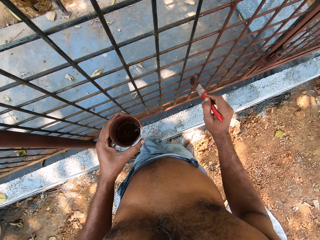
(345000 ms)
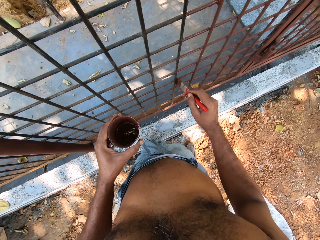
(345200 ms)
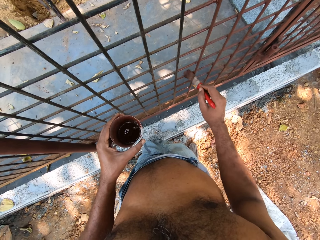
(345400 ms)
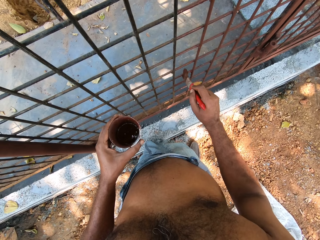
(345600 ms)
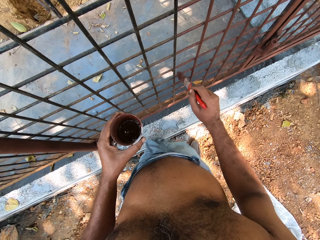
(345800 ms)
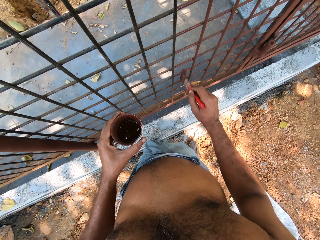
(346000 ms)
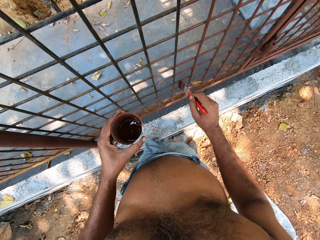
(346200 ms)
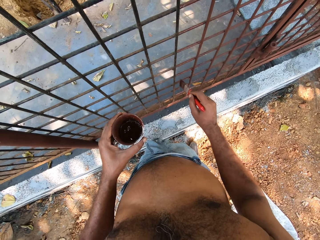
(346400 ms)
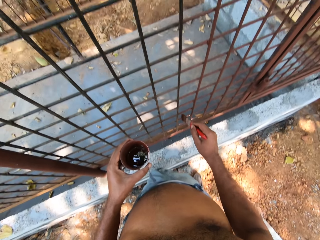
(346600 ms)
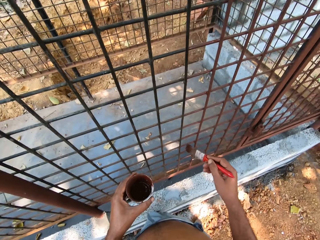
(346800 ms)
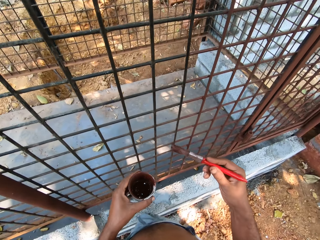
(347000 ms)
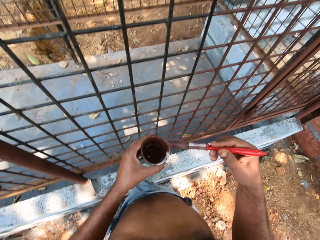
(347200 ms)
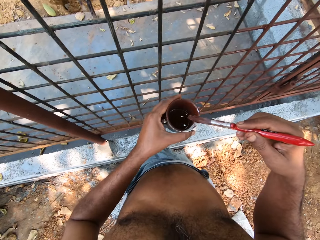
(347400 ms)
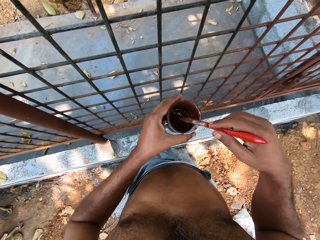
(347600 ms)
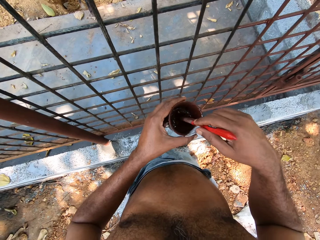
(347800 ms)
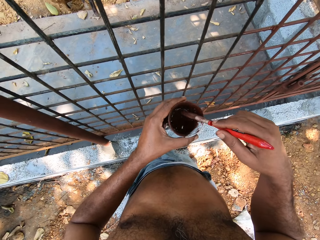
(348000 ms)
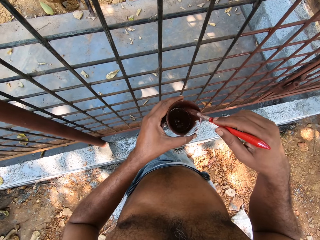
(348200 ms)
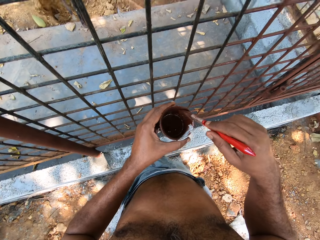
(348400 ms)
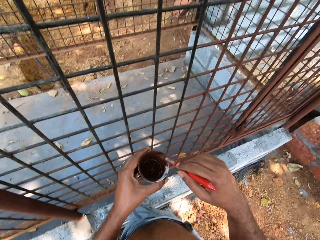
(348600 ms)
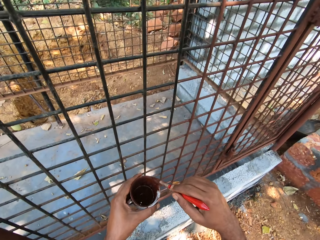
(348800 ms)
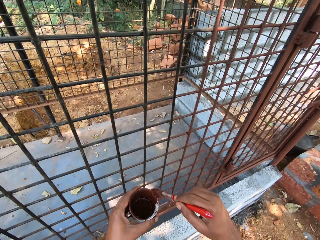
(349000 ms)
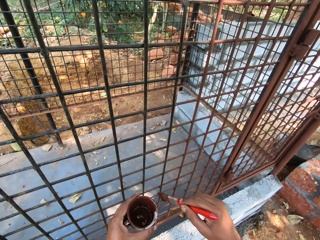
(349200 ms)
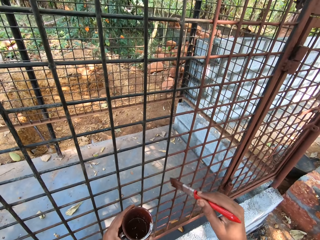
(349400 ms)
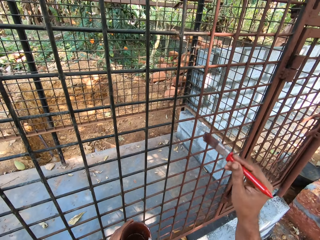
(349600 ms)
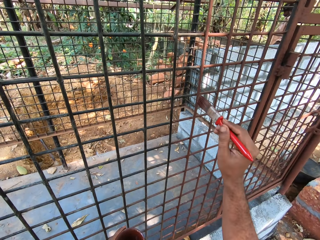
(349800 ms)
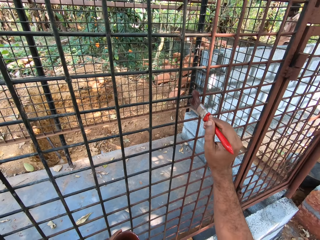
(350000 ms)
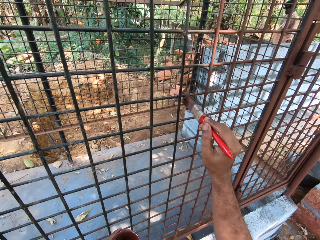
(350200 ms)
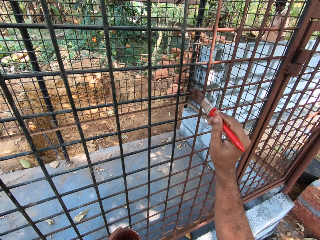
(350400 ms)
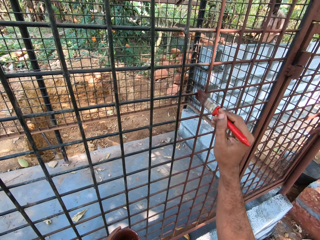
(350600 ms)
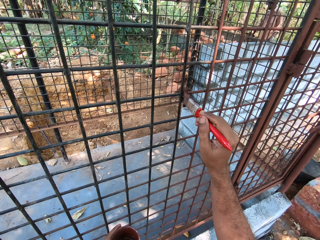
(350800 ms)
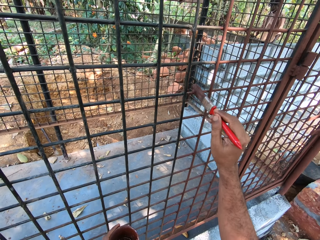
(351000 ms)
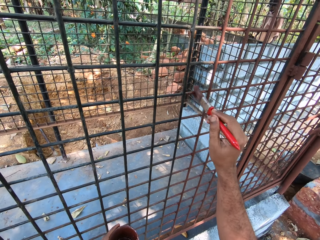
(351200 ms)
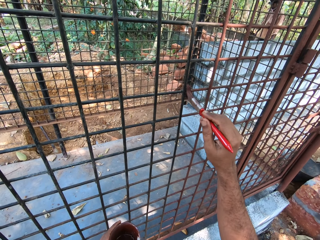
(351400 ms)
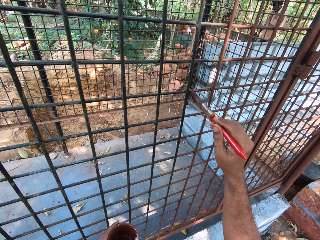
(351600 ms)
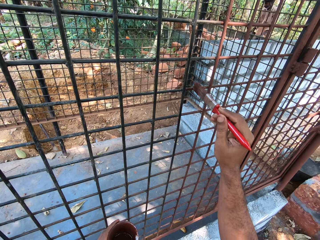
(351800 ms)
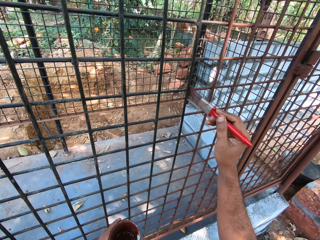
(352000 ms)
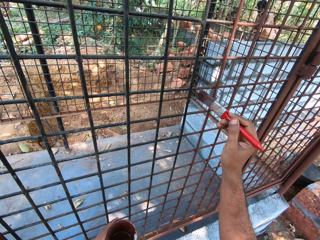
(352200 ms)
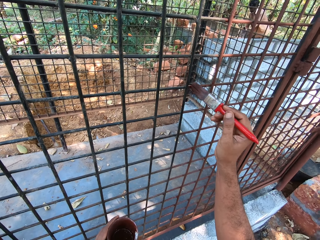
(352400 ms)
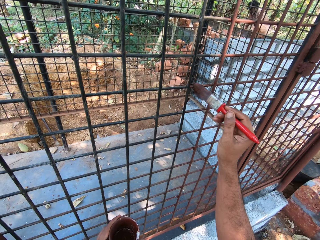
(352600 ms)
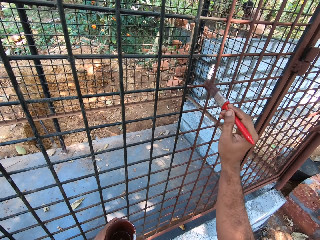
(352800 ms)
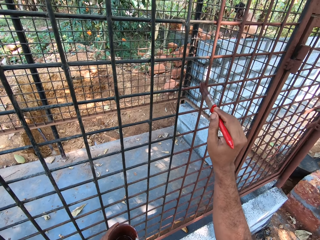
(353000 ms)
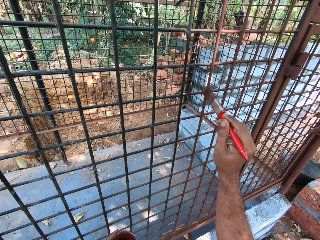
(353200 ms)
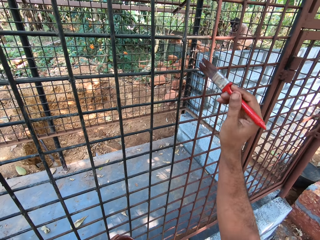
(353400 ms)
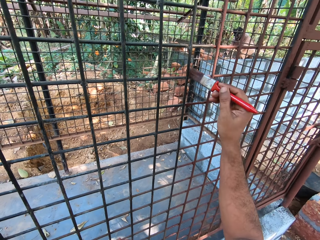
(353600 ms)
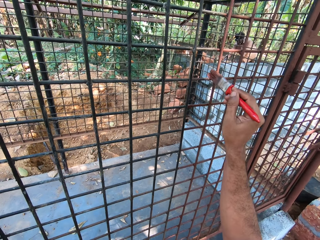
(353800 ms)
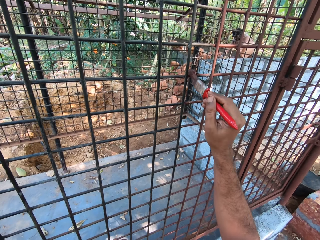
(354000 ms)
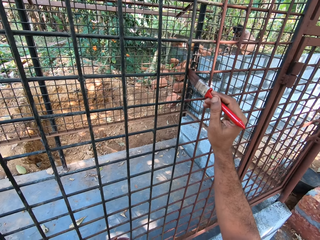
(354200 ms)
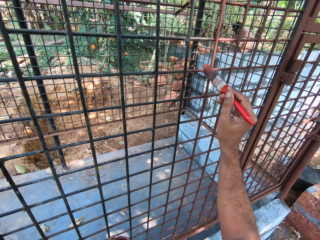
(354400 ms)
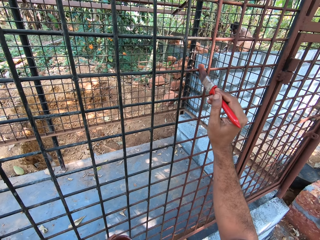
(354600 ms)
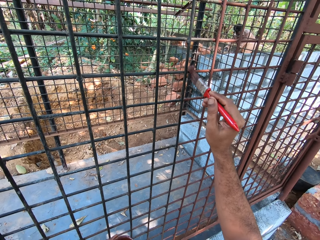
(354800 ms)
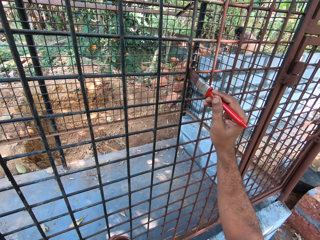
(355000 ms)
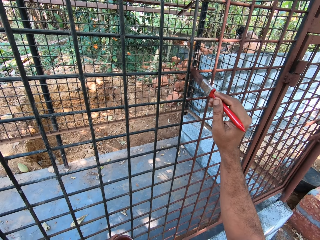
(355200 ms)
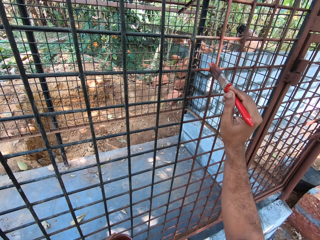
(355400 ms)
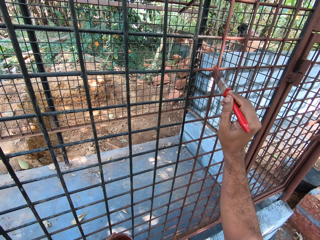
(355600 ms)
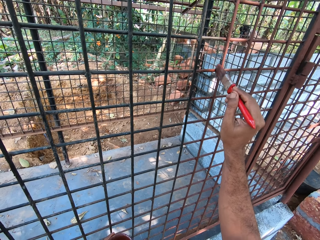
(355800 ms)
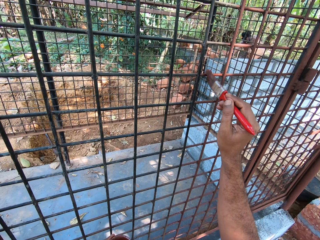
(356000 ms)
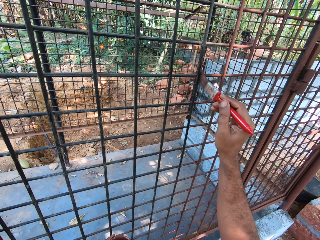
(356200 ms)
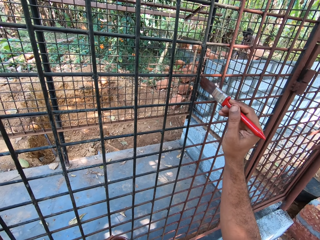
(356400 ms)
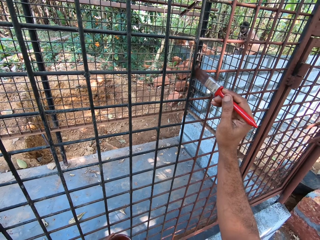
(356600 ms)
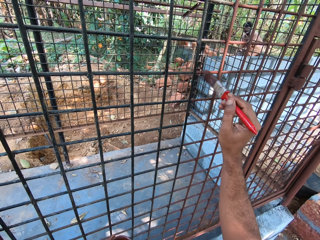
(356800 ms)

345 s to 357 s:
The camera wearer dips the paint brush in the tin can of paint with his right hand. A man walks around. The camera wearer paints the mesh cage with the paint brush in his right hand. The man bends downwards.

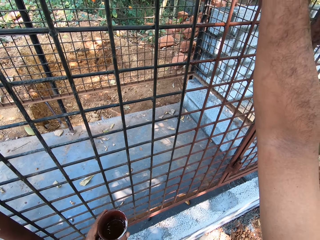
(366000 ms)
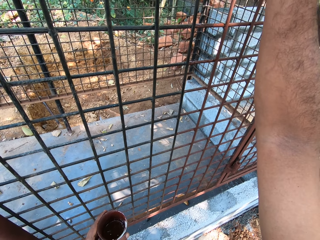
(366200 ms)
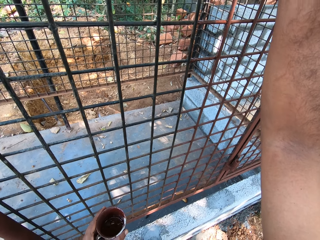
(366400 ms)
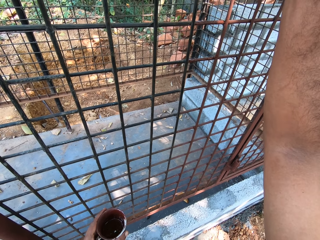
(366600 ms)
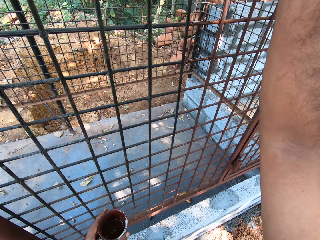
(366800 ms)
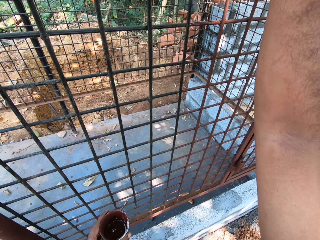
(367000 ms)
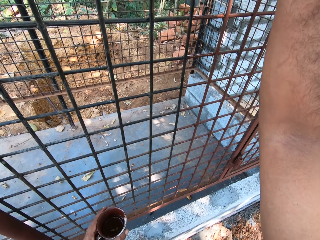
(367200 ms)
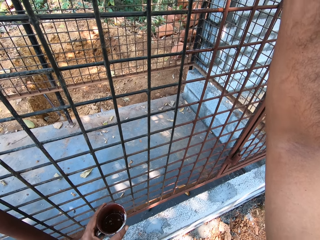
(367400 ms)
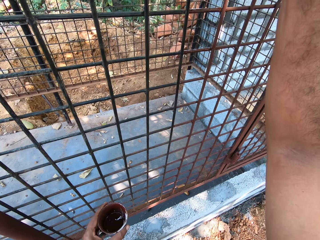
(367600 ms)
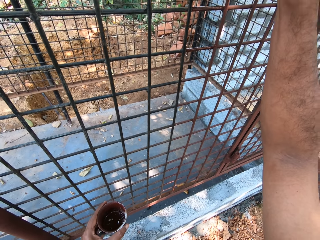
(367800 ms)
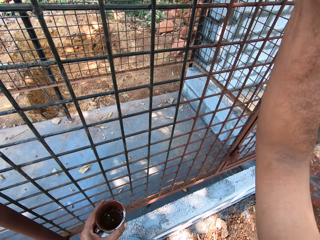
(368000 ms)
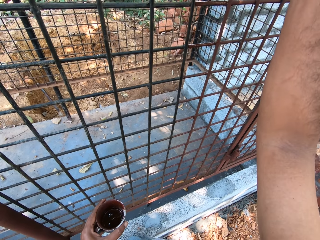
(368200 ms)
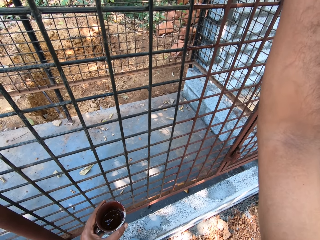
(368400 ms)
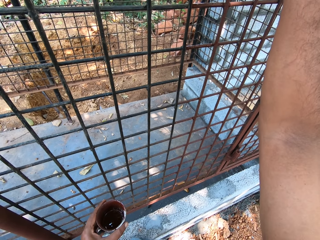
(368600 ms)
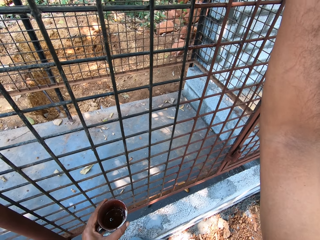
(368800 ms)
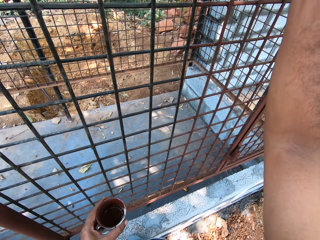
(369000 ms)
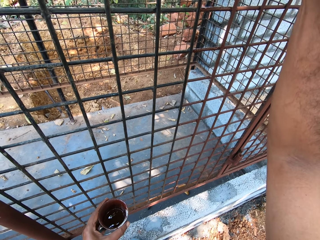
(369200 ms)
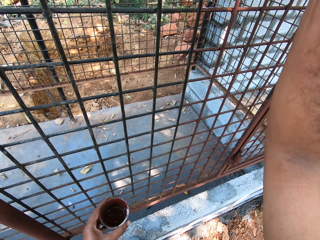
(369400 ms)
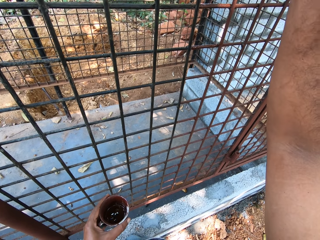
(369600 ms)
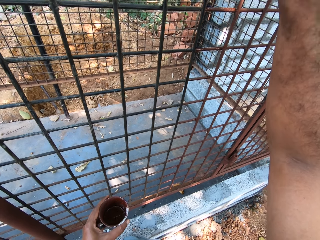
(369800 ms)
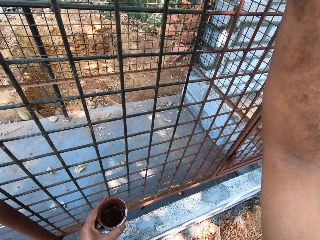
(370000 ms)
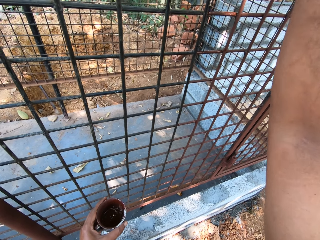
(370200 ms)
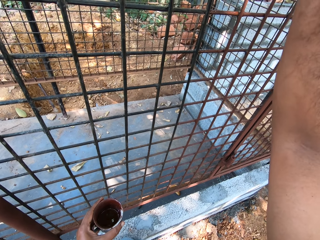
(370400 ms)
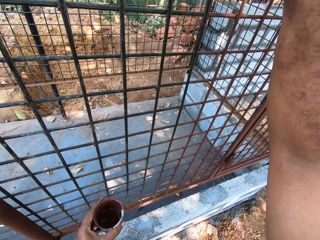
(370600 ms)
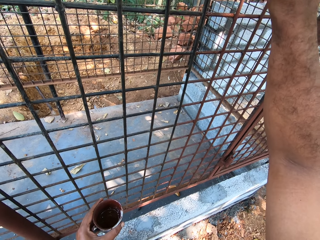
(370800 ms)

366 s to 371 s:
A man looks around.

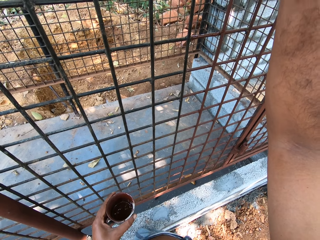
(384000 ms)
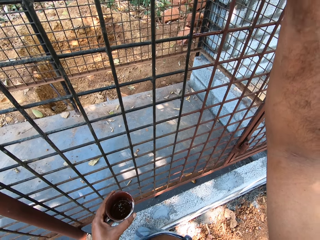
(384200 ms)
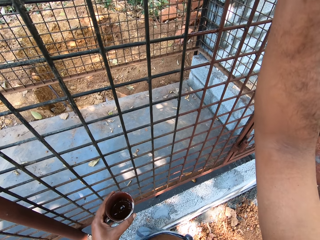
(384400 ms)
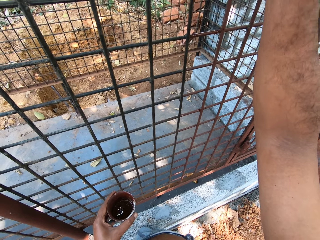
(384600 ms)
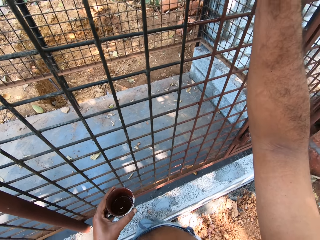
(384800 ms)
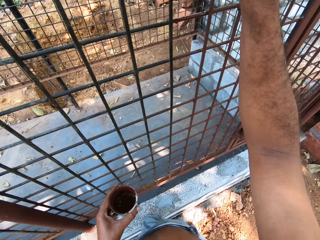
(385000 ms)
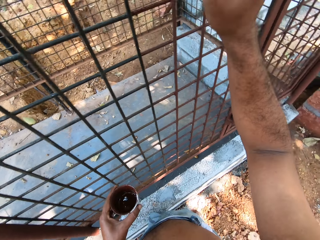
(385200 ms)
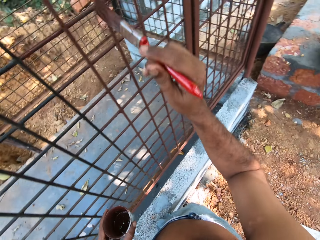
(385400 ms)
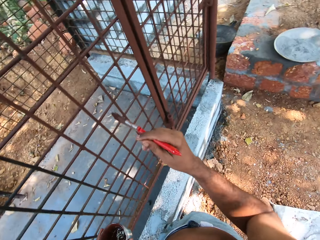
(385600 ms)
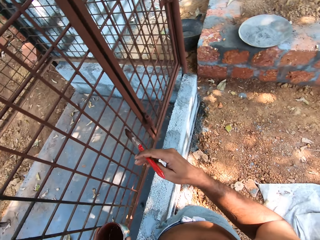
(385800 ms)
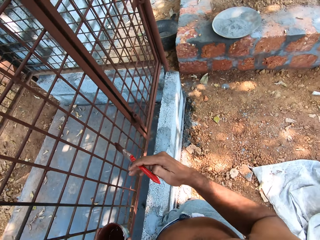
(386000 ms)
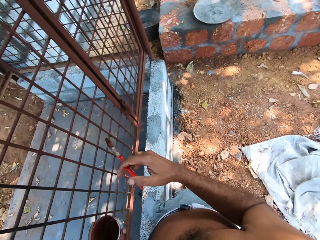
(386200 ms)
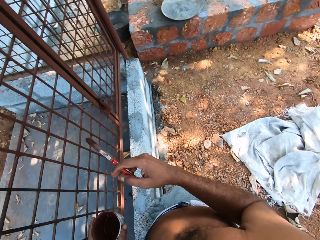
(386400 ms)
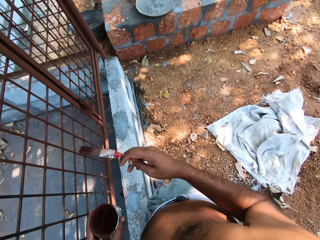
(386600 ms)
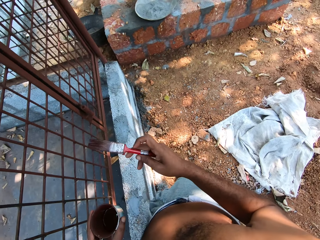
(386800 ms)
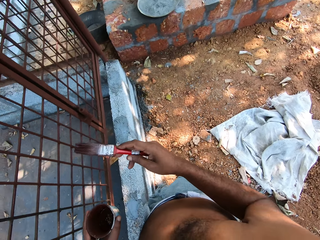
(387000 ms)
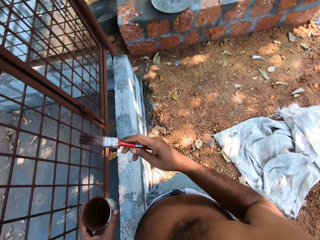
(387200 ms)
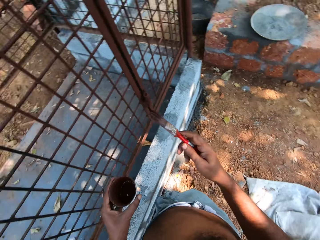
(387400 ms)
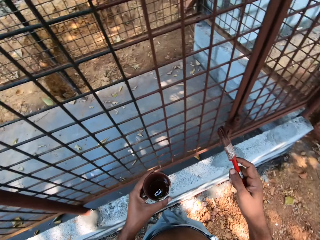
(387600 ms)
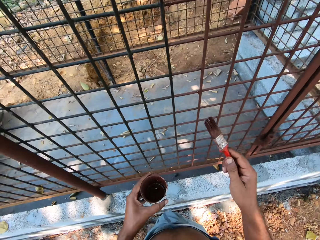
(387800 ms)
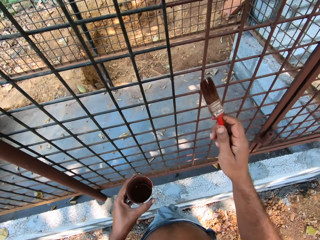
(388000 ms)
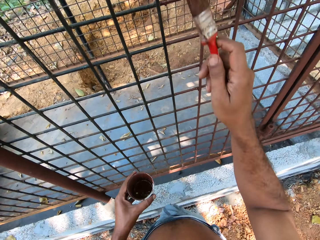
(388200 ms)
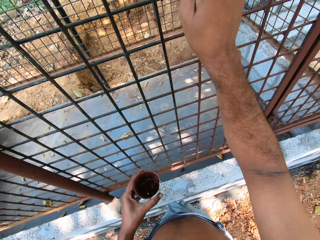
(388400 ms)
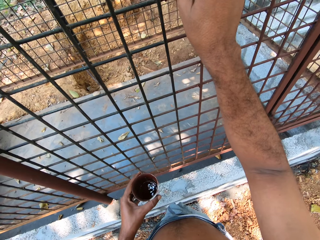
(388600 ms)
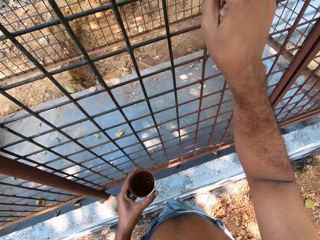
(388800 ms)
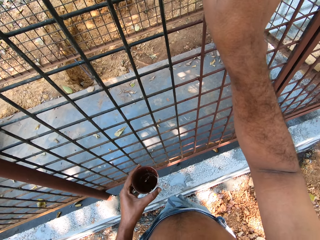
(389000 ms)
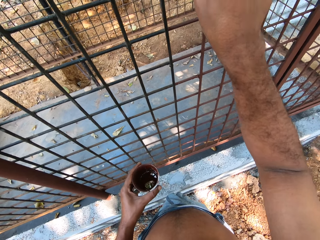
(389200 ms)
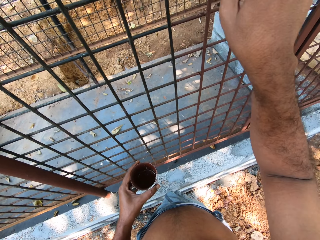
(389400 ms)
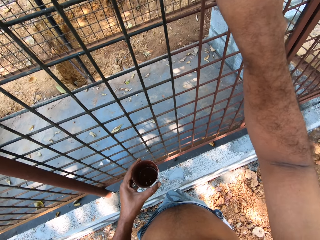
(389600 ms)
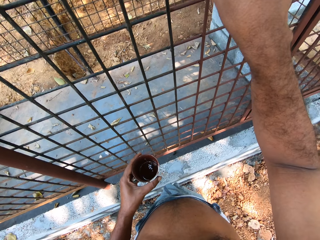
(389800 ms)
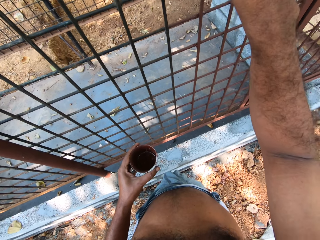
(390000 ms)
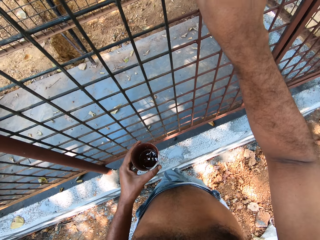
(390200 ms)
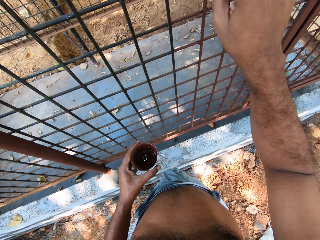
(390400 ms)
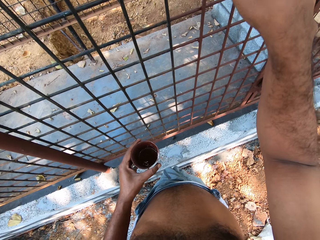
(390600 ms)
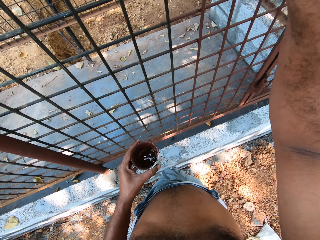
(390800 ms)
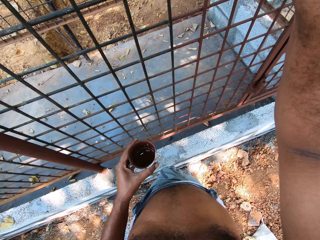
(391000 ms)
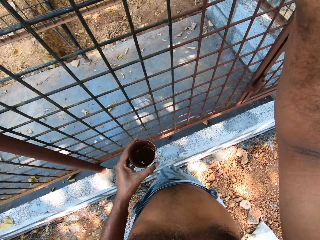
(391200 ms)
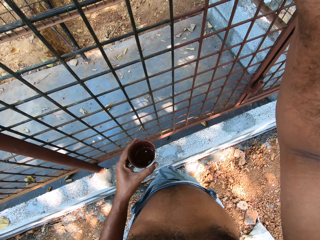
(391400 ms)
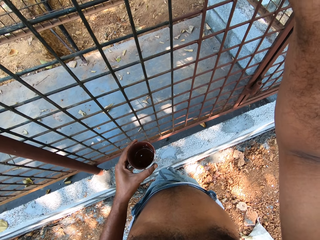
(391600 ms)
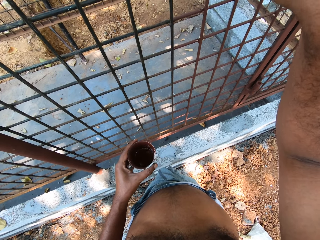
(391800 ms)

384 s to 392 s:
The camera wearer looks around. They paint a metal structure with a paintbrush.
